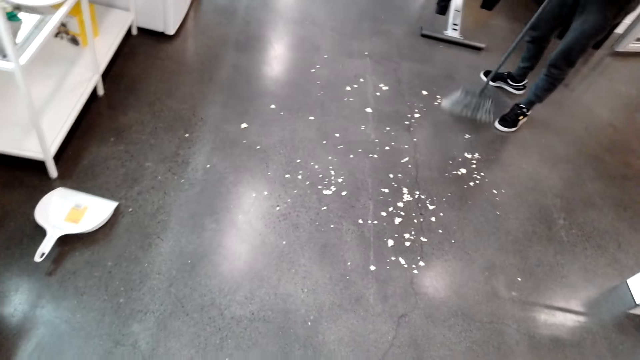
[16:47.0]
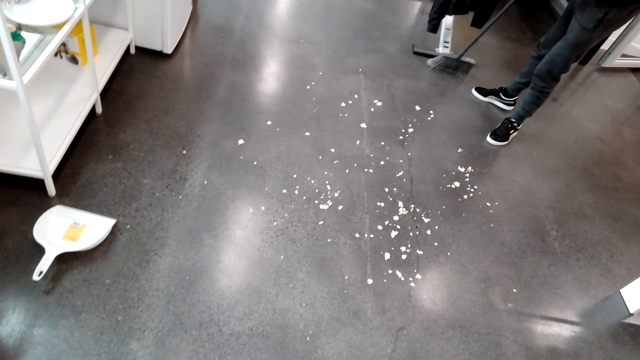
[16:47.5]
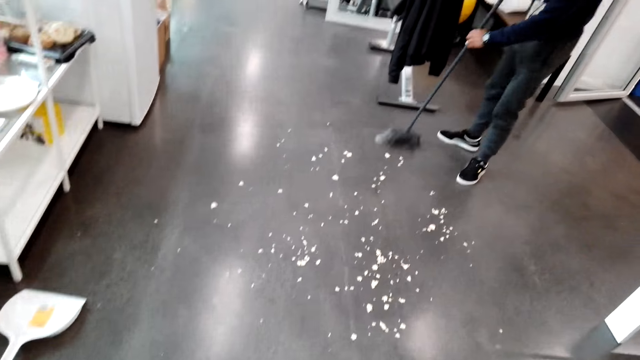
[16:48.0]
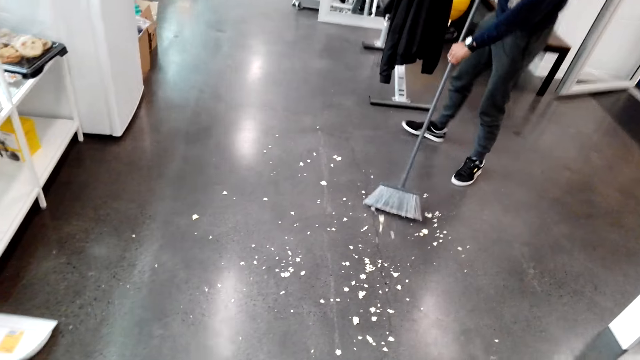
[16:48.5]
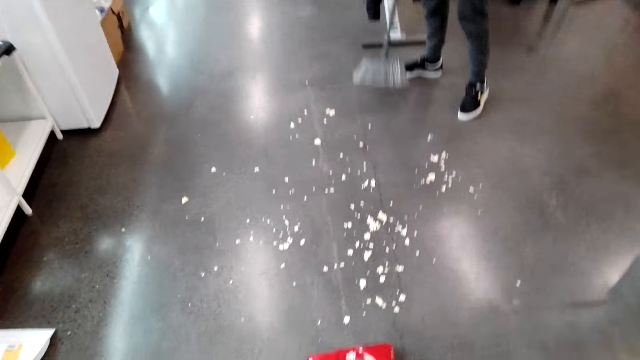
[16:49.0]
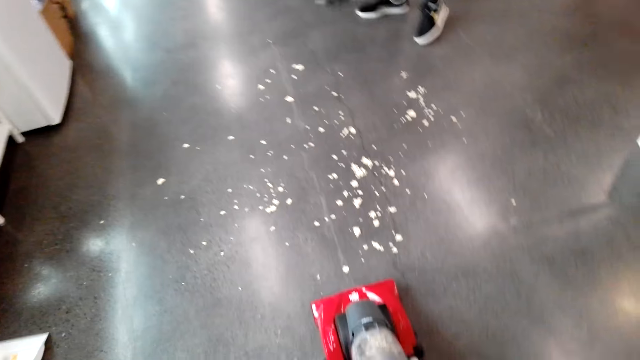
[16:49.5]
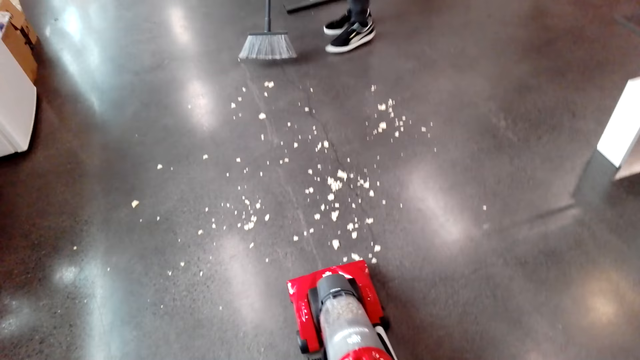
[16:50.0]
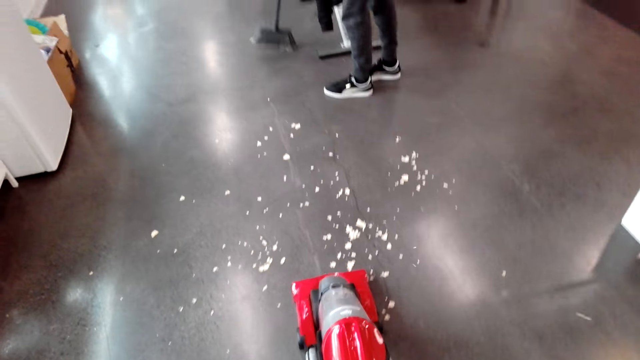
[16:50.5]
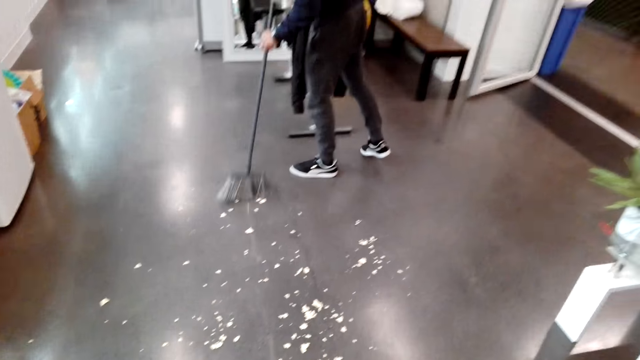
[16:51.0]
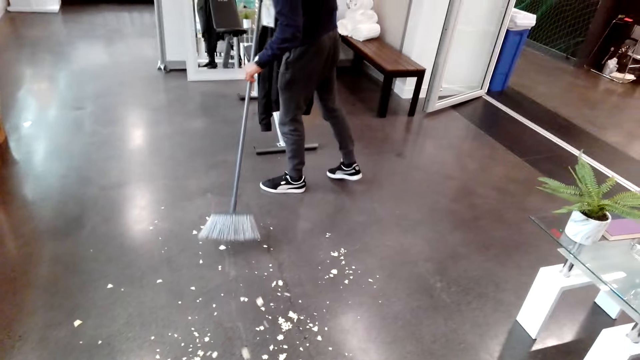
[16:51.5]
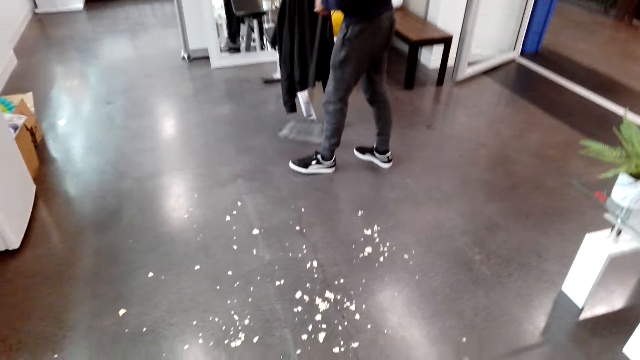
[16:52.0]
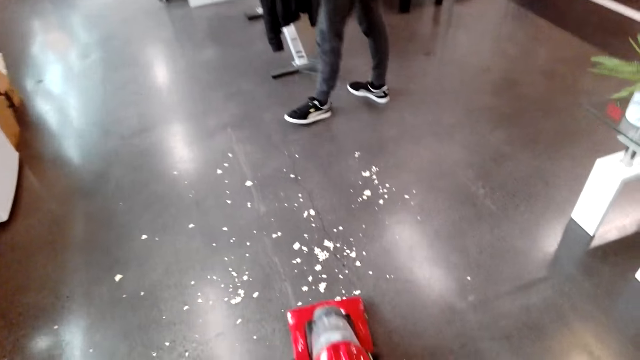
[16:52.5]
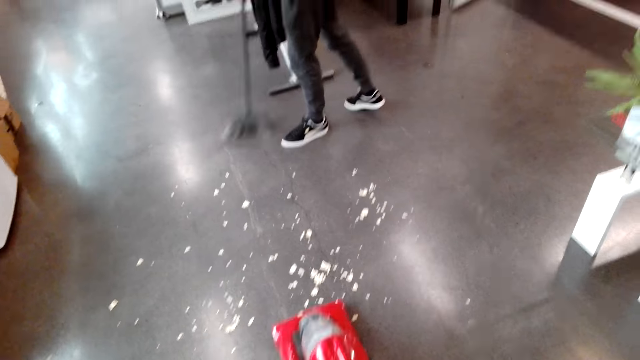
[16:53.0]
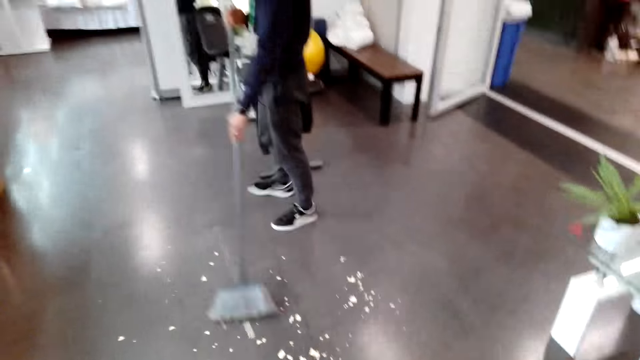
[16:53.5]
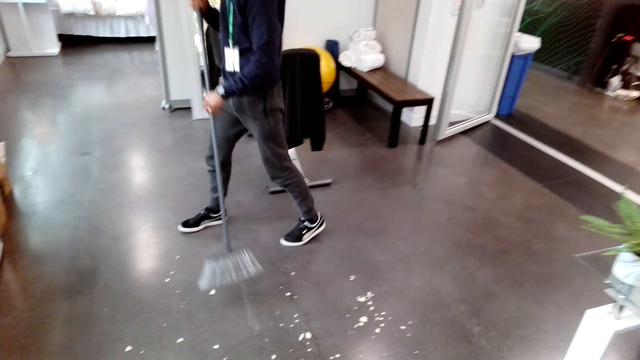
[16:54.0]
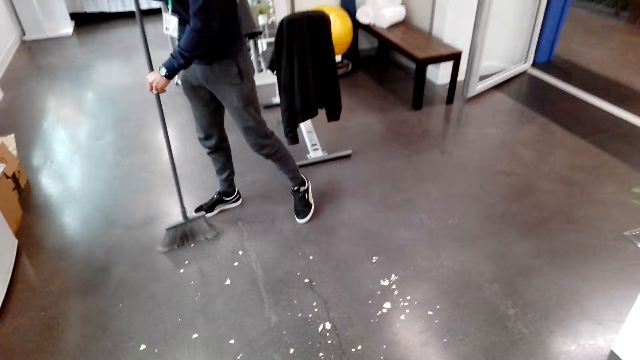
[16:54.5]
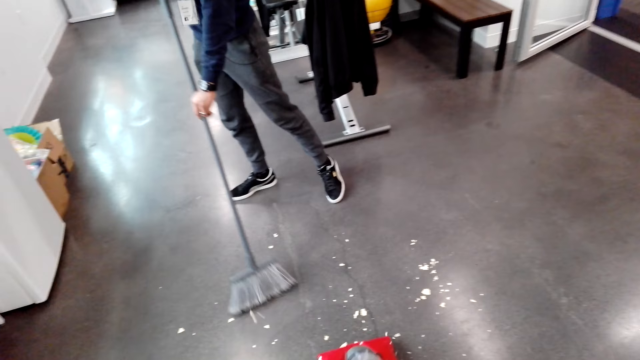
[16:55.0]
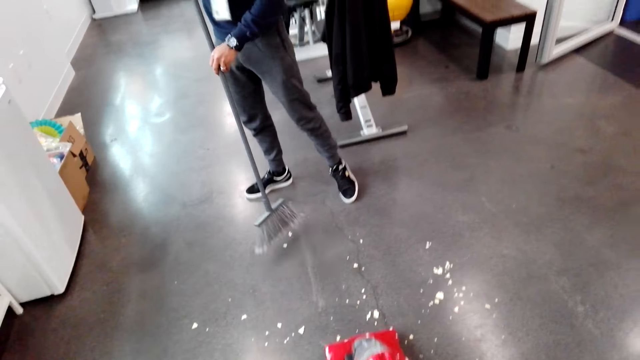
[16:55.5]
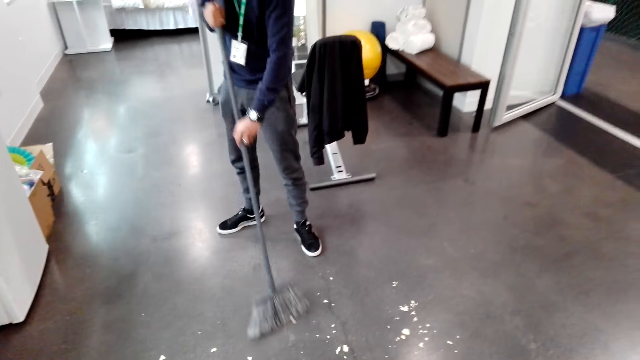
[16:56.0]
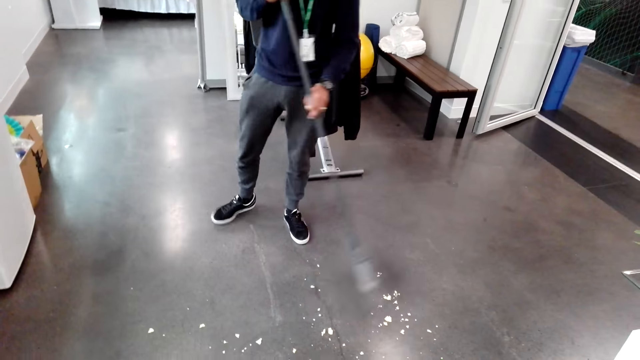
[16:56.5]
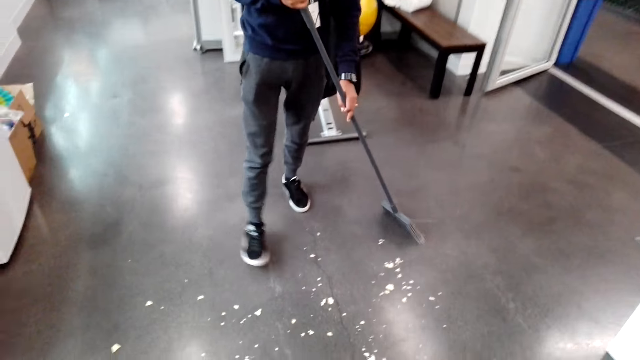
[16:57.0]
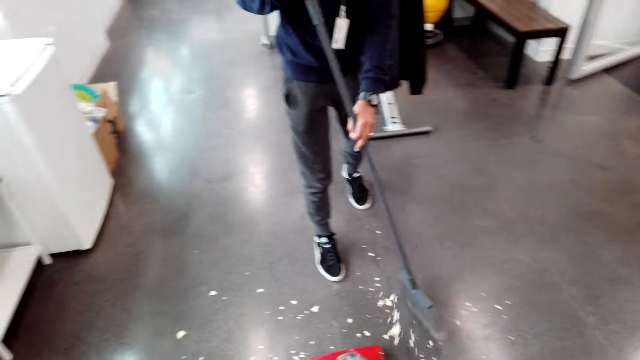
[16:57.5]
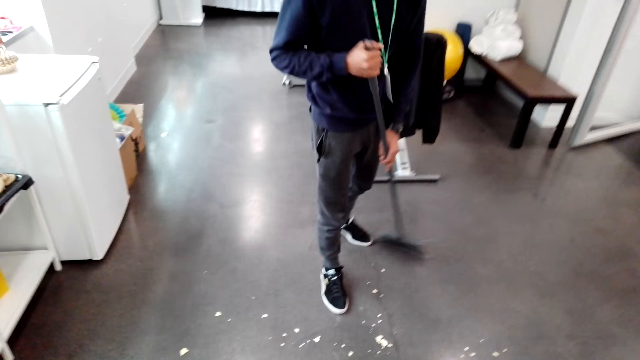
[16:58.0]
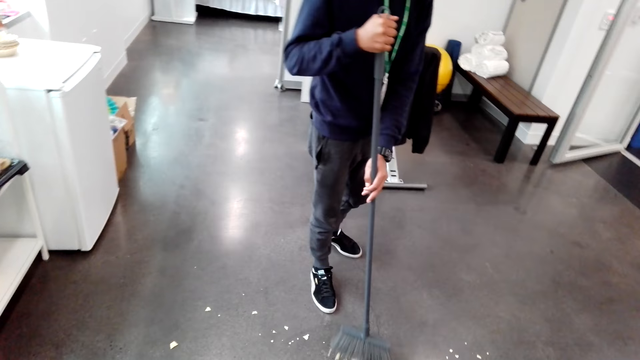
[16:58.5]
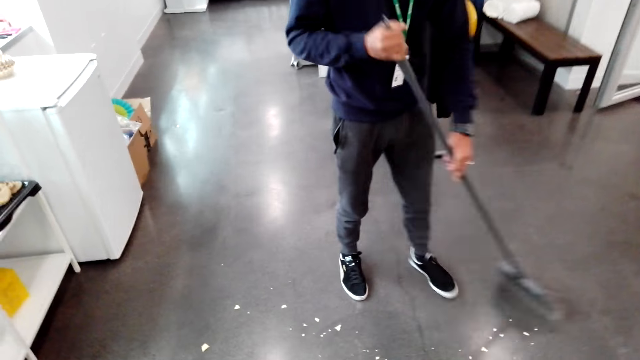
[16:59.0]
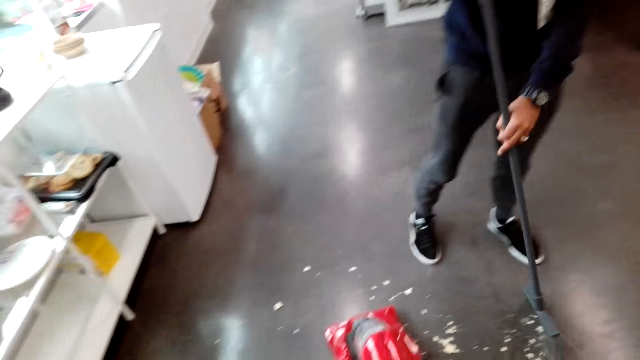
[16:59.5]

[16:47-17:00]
The camera wearer moves the vacuum cleaner. They clean with the vacuum cleaner. A man sweeps.

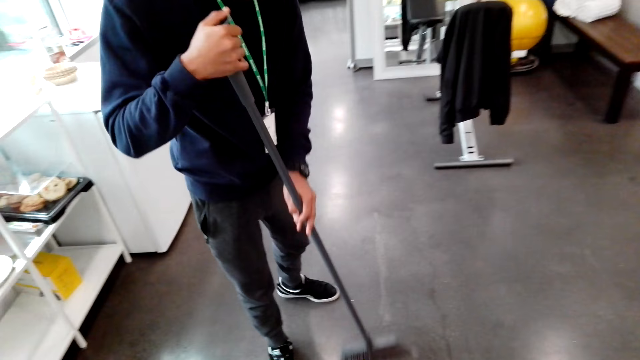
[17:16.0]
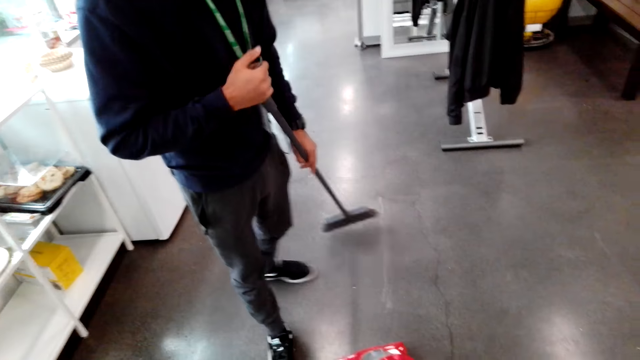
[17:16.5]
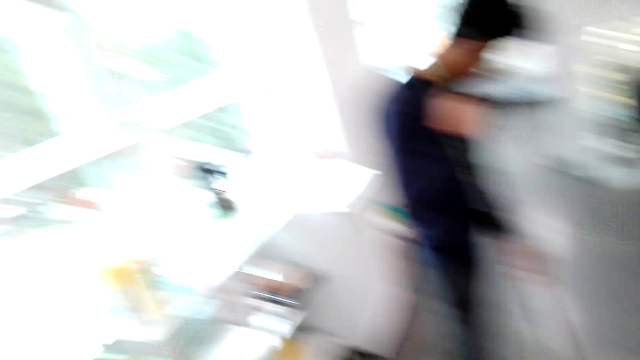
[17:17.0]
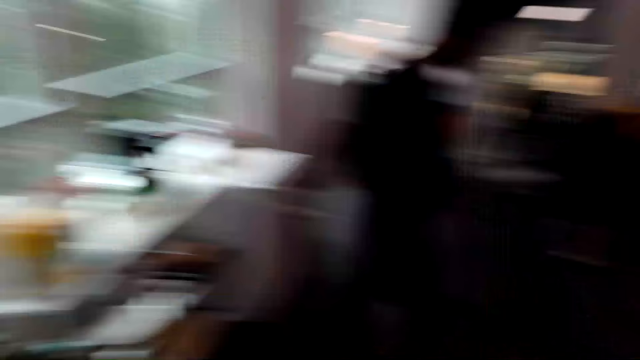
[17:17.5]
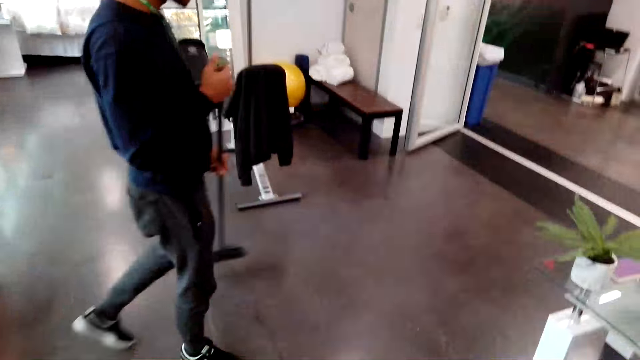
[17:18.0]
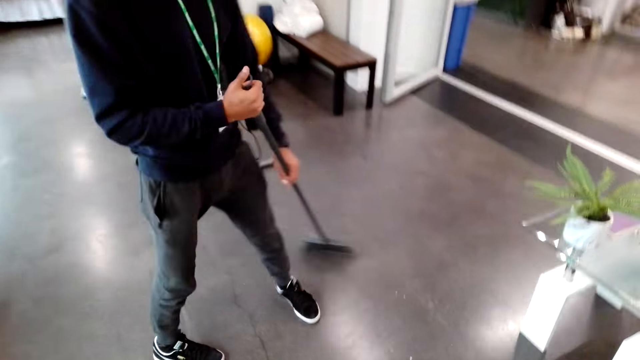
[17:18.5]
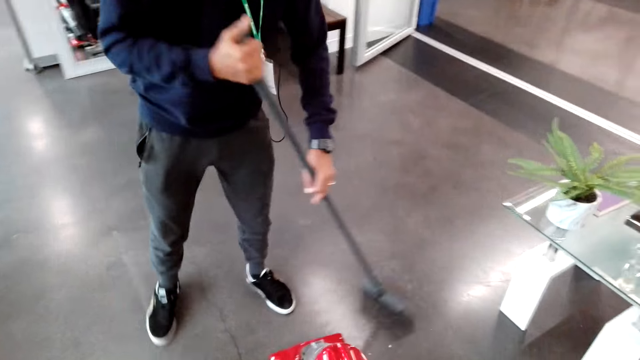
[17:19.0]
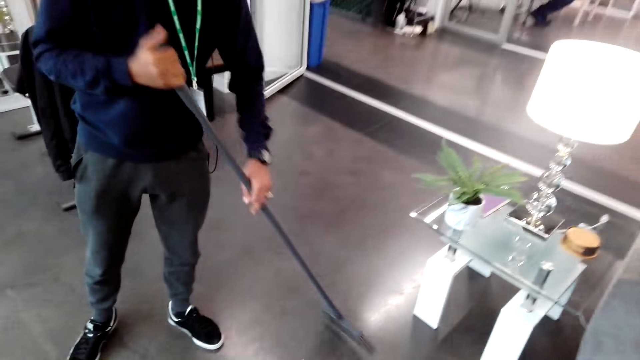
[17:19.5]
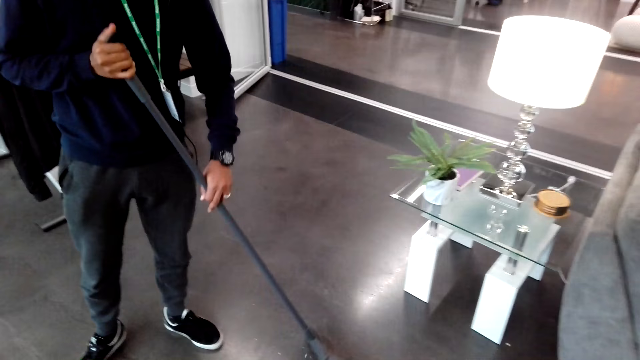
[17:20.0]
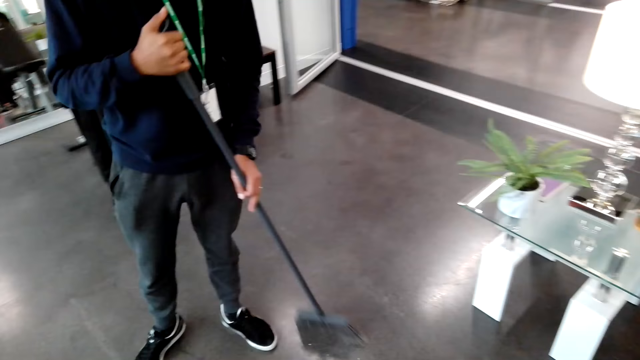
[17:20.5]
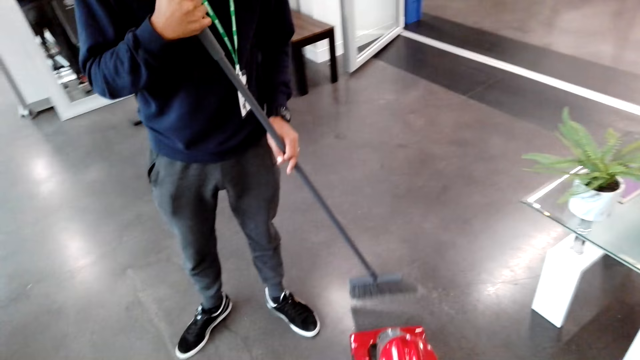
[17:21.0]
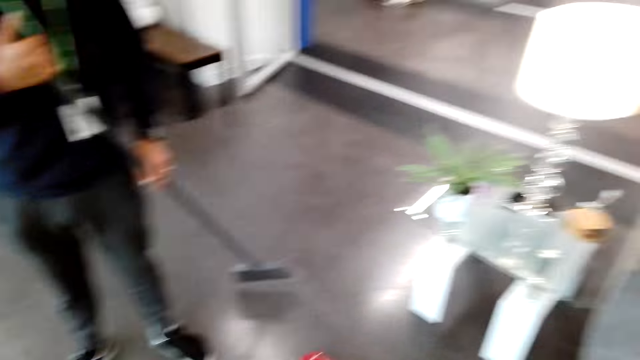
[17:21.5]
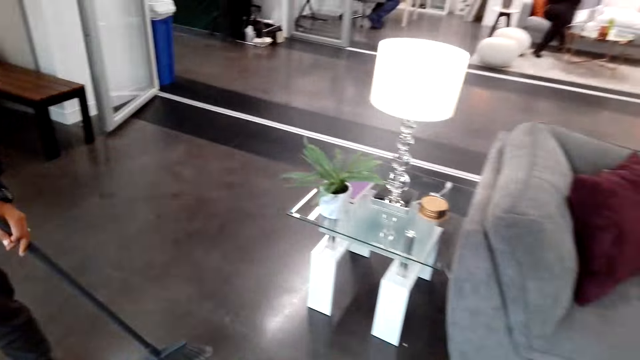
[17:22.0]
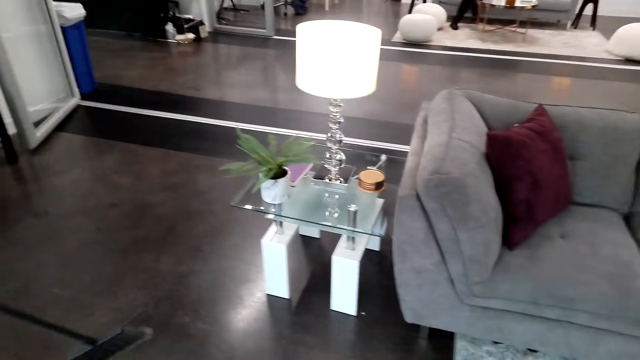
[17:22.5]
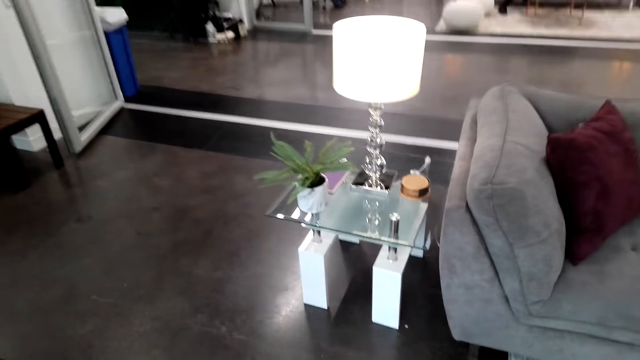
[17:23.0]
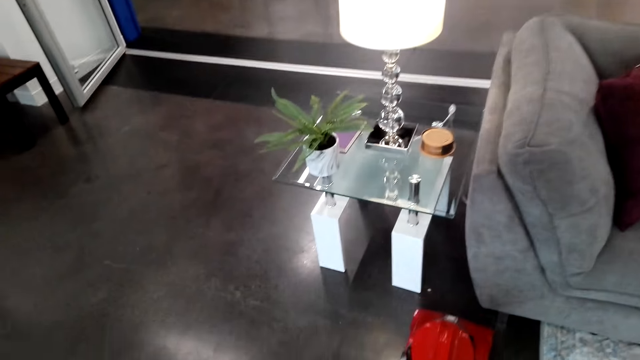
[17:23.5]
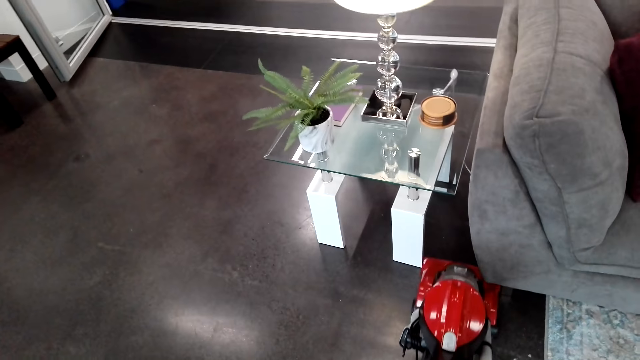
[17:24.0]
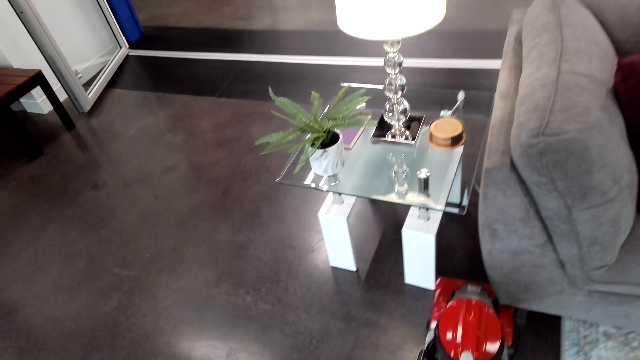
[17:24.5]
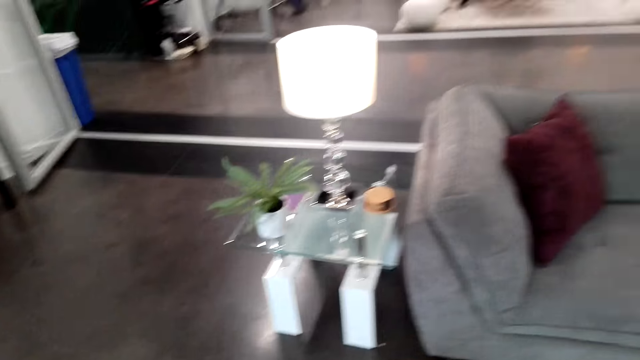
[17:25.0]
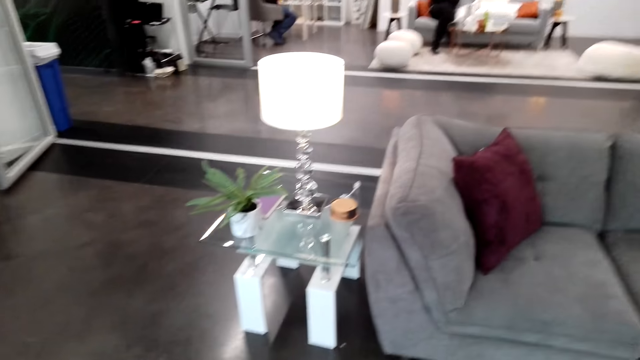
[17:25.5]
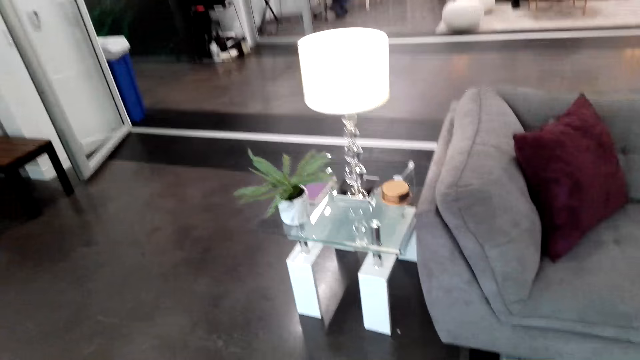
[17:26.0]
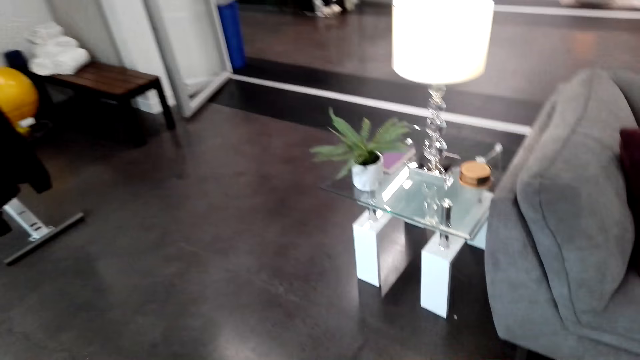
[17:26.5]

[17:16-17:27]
A man mops the floor. The camera wearer moves the vacuum cleaner.
